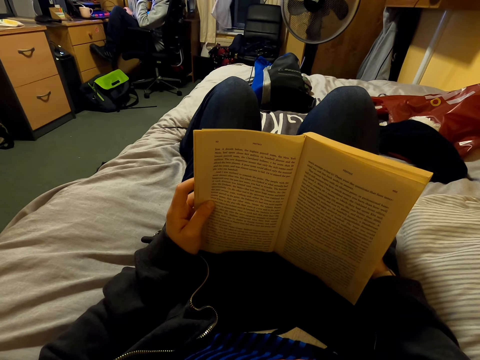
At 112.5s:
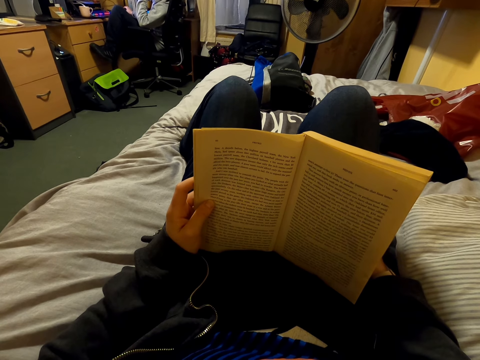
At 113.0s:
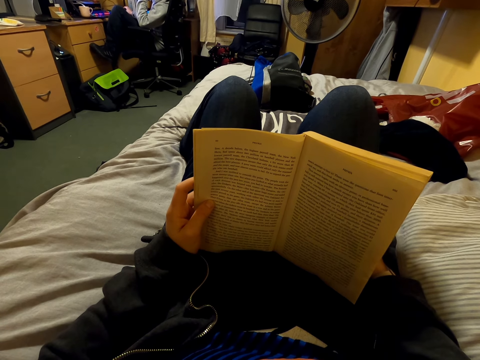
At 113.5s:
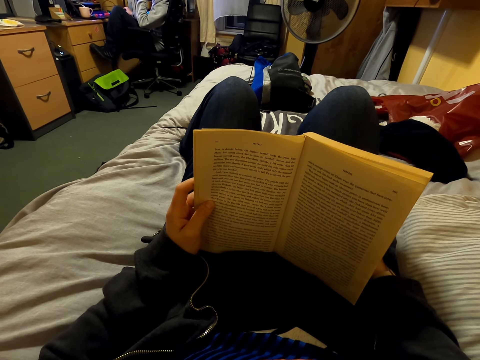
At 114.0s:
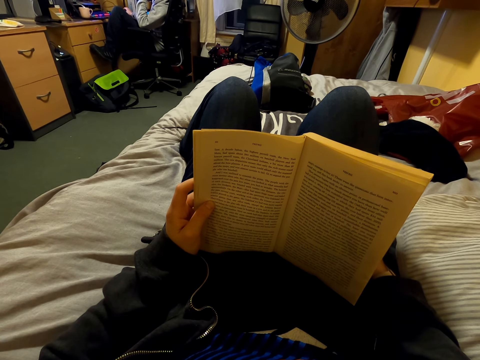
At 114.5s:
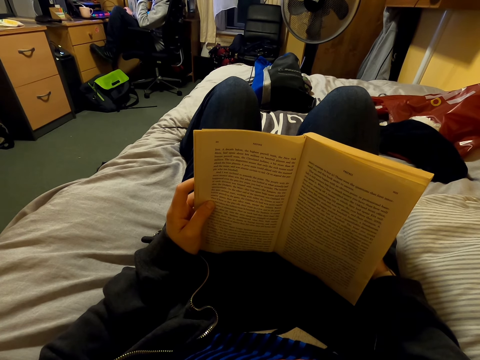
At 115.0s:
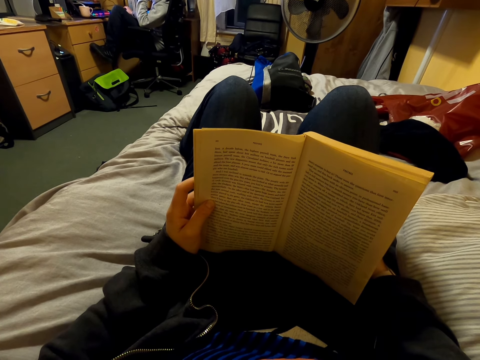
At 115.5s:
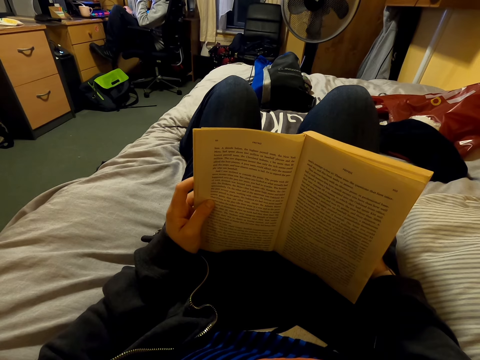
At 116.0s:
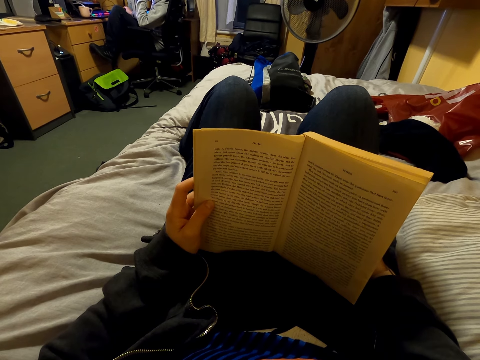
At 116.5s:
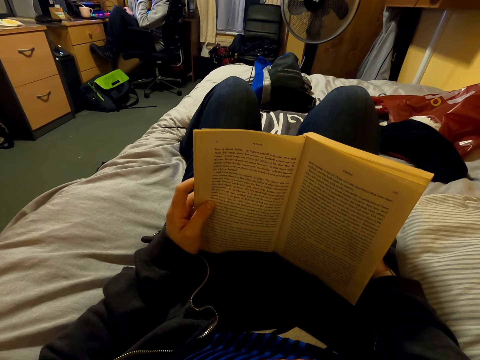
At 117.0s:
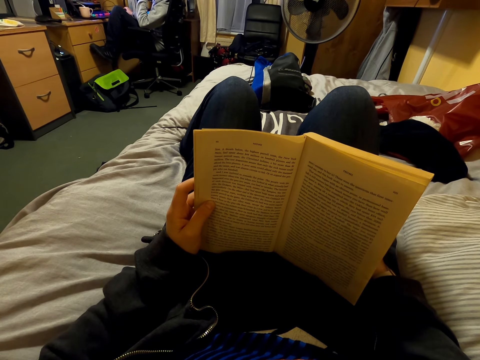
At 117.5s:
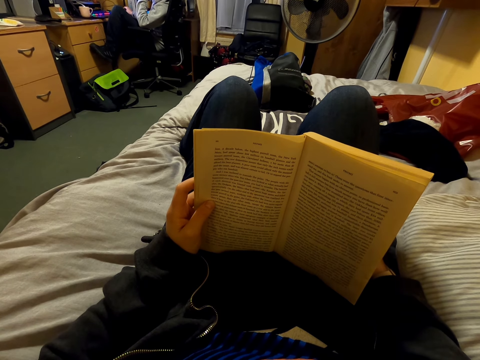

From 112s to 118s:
The camera wearer looks at the book.

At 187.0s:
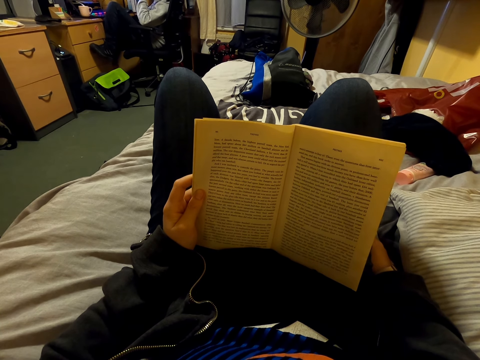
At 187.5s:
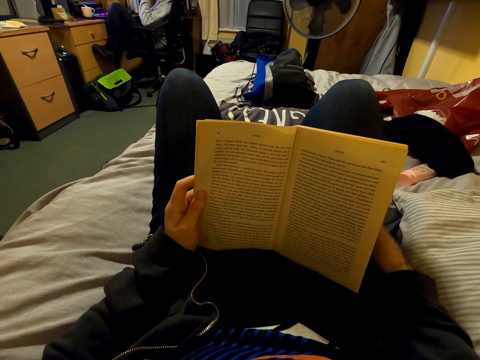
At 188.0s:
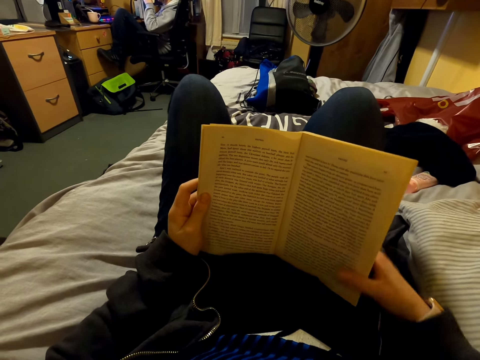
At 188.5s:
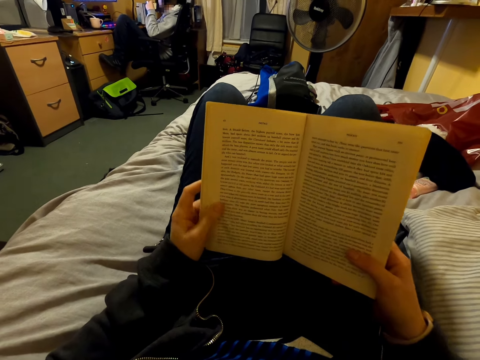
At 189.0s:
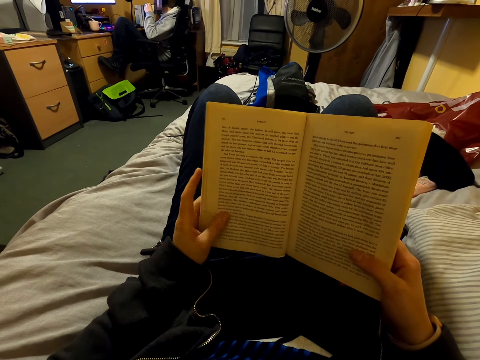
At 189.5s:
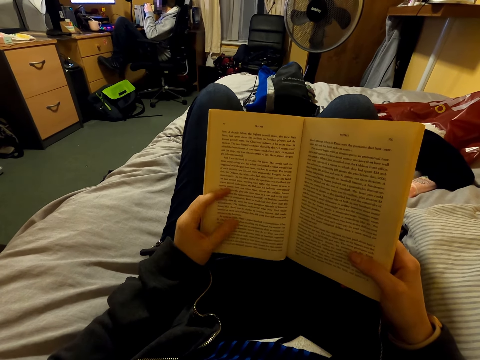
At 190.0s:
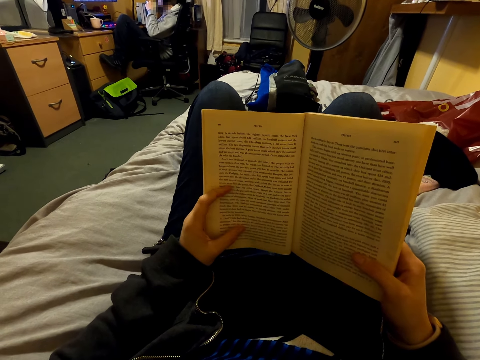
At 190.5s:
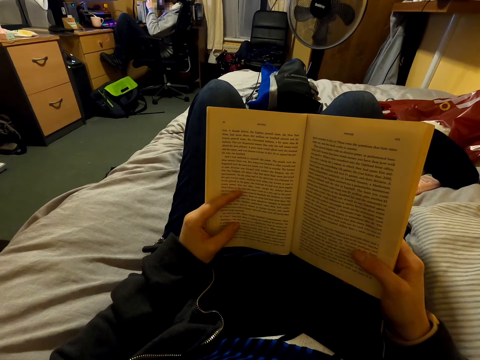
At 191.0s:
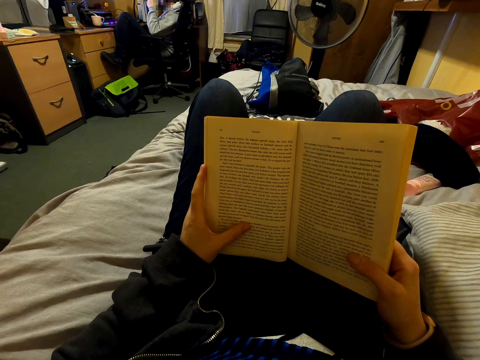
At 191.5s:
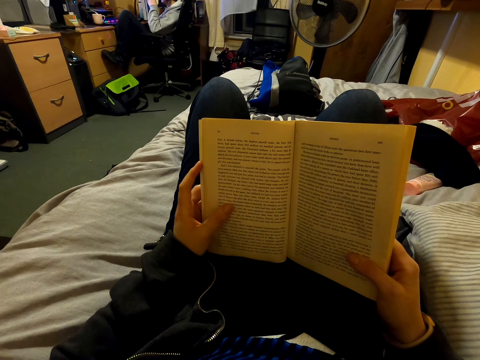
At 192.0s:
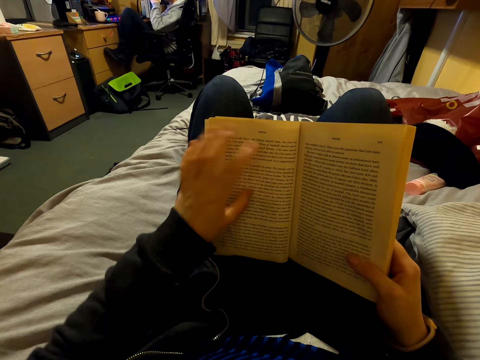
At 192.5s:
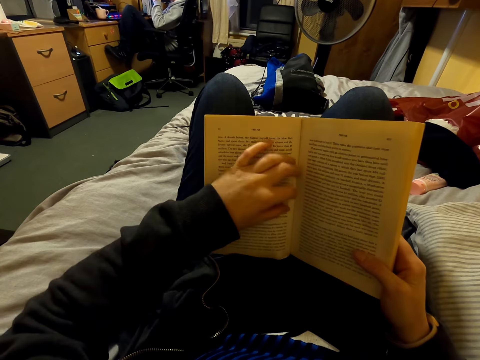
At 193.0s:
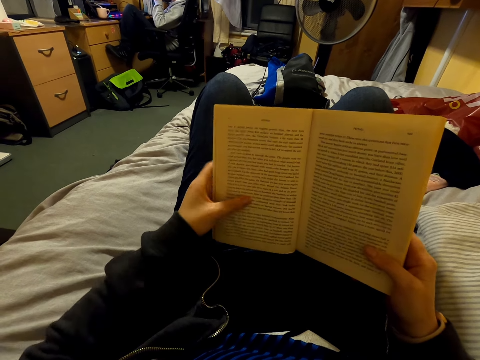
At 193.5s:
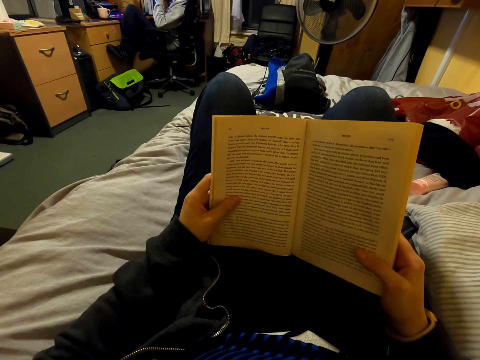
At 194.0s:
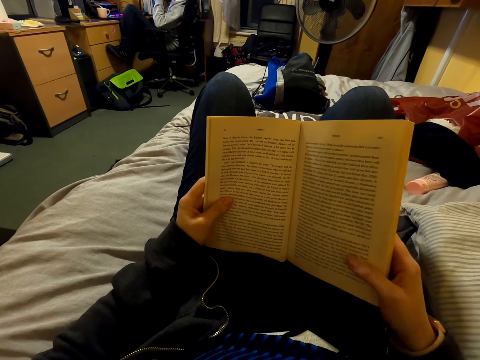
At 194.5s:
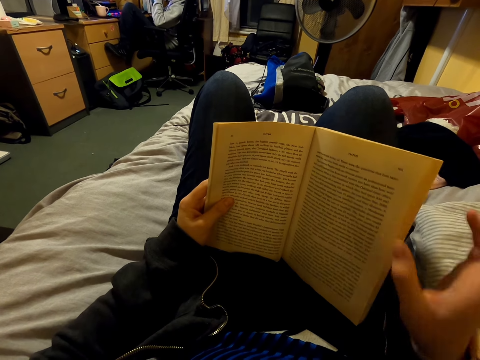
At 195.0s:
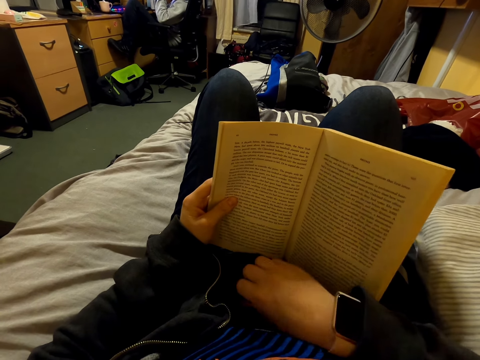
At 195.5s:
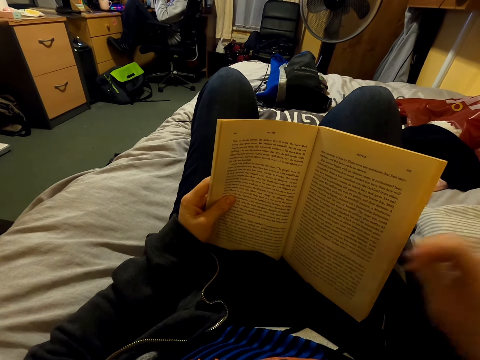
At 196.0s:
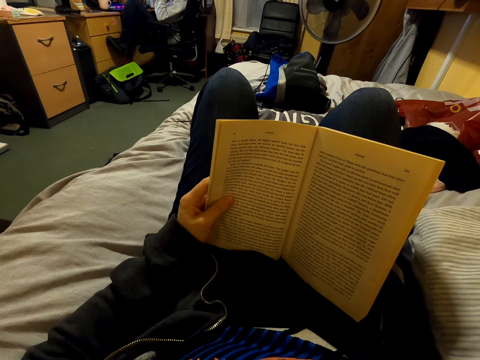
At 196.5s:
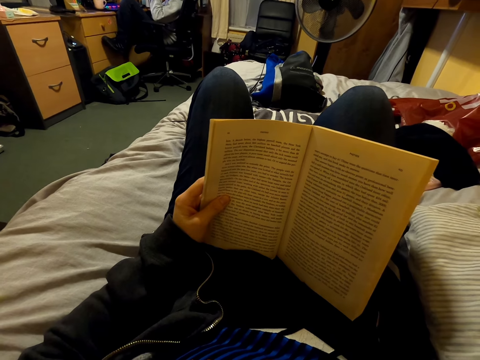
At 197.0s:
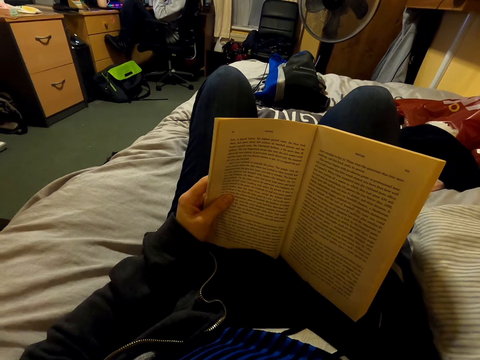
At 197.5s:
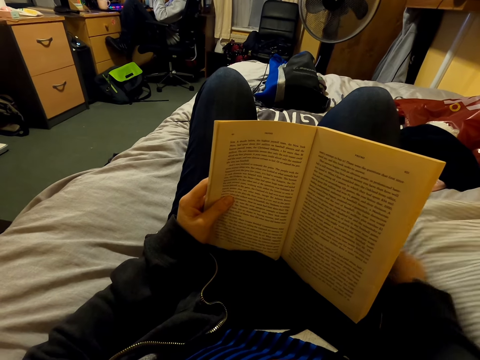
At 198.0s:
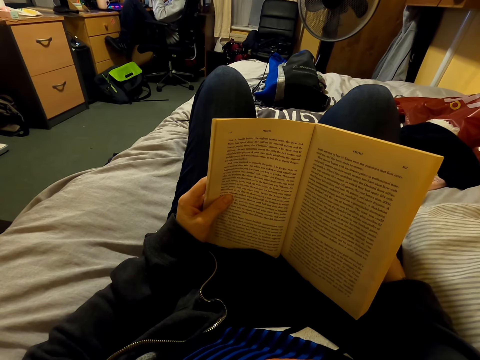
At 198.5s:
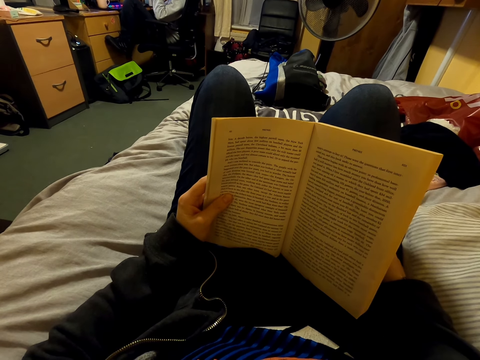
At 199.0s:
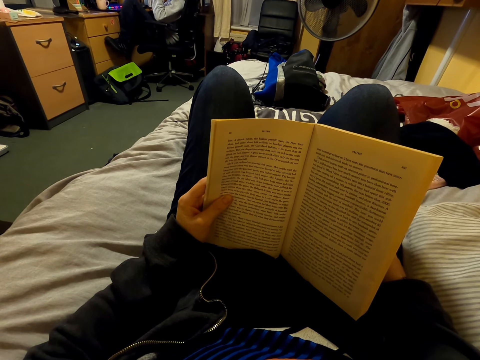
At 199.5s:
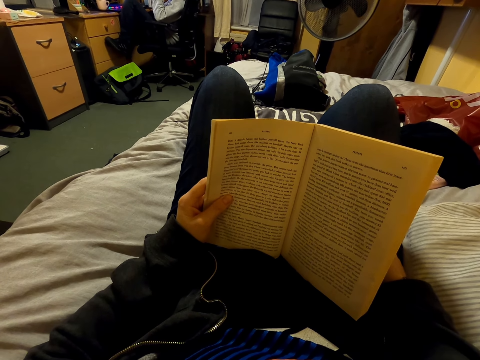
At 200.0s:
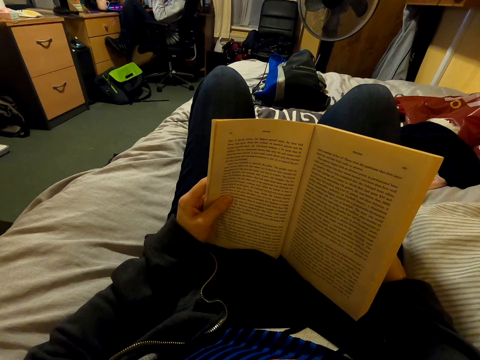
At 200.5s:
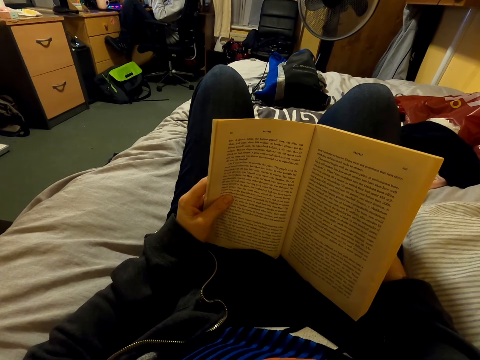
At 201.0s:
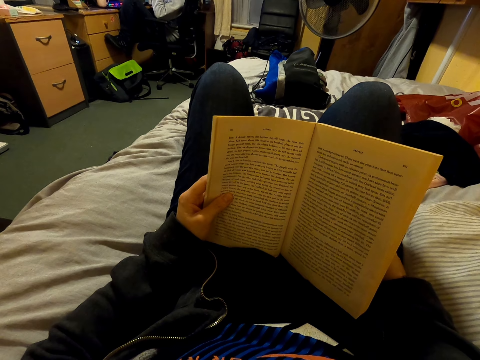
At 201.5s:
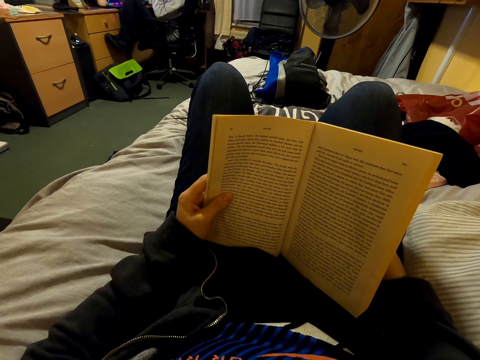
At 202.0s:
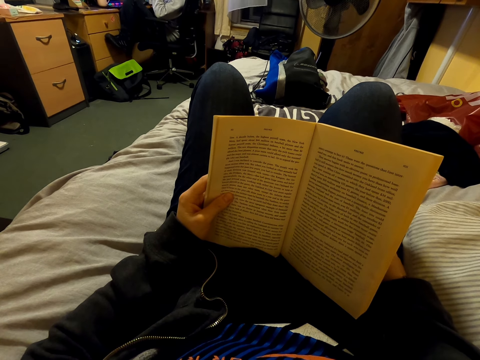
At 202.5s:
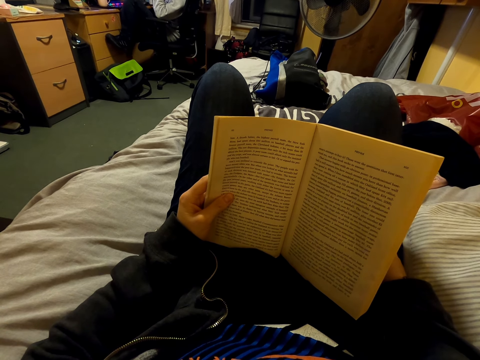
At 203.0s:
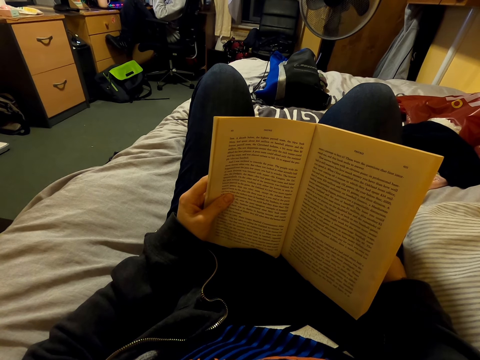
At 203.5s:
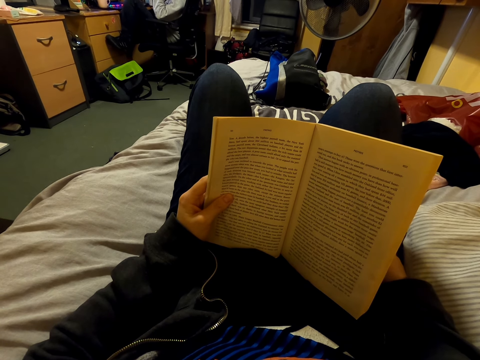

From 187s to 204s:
The camera wearer moves the hand. They look at the book.

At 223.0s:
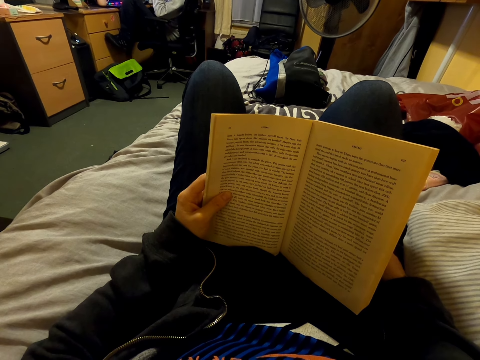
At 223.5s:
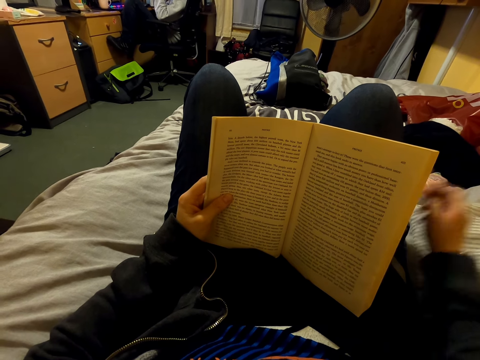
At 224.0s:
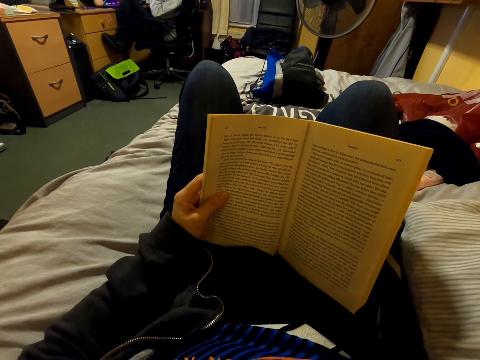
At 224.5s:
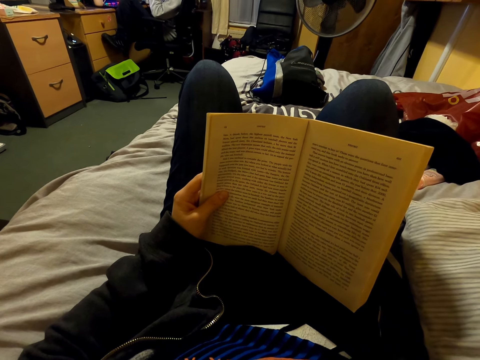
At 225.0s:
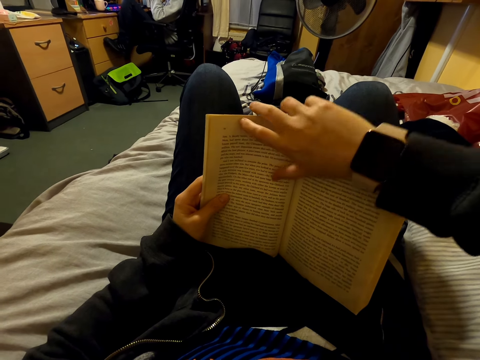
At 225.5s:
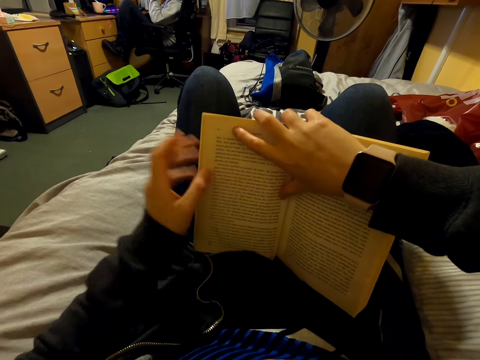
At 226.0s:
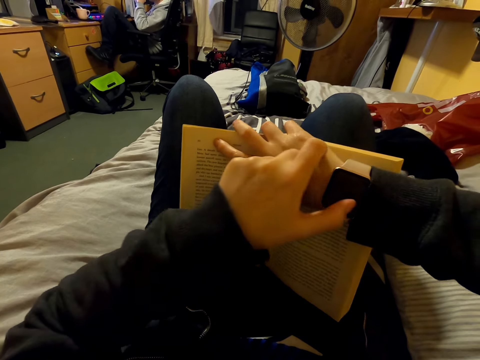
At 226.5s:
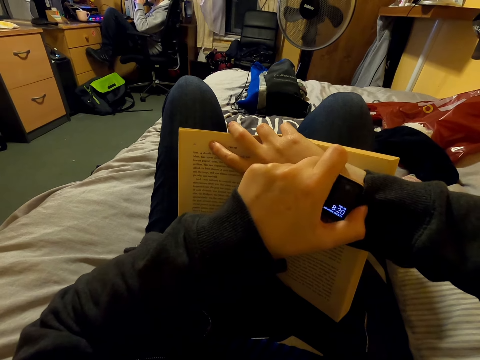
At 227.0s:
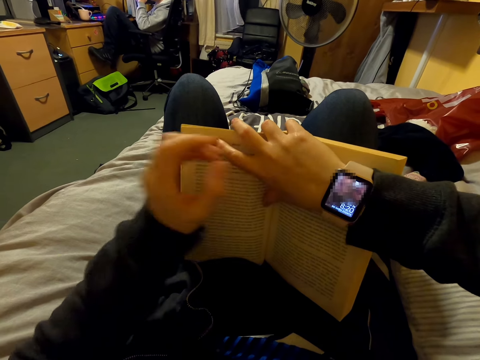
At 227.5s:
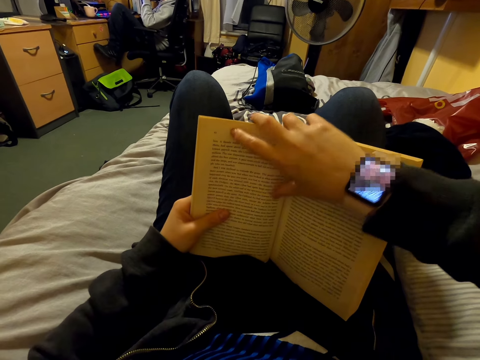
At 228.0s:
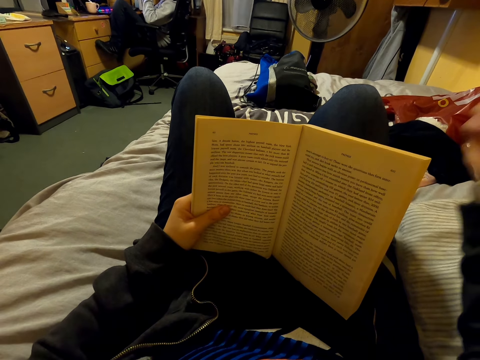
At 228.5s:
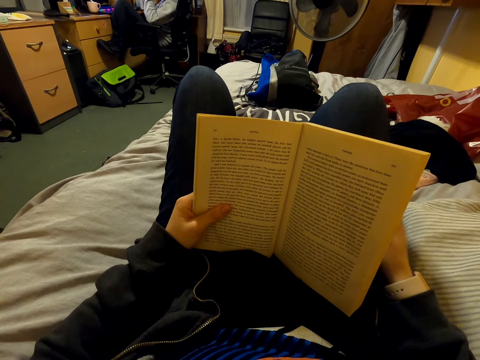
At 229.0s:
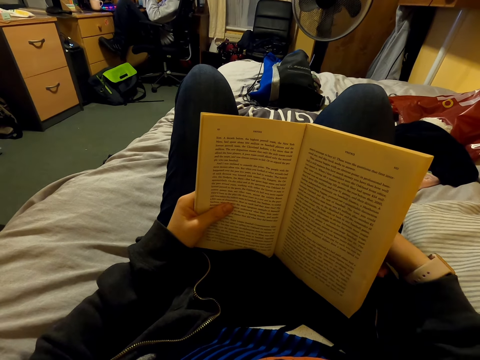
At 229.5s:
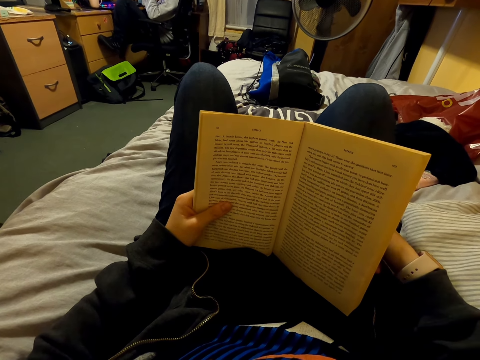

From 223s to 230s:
The camera wearer moves the hand. They look at the watch. They touch the watch.
